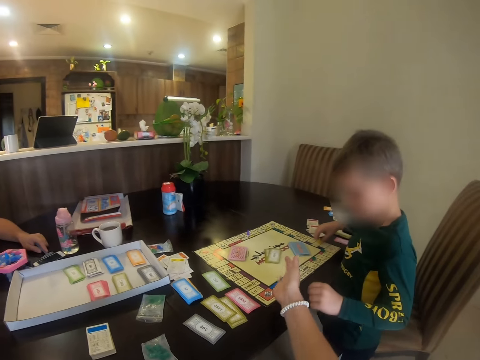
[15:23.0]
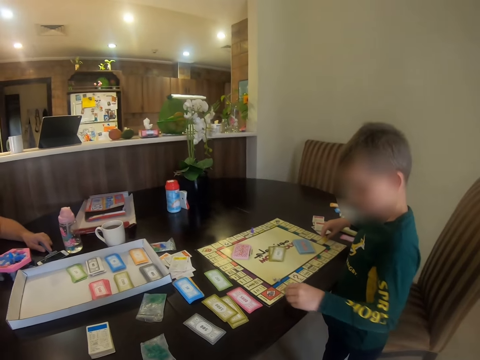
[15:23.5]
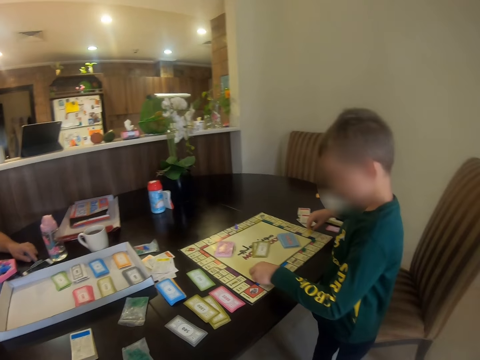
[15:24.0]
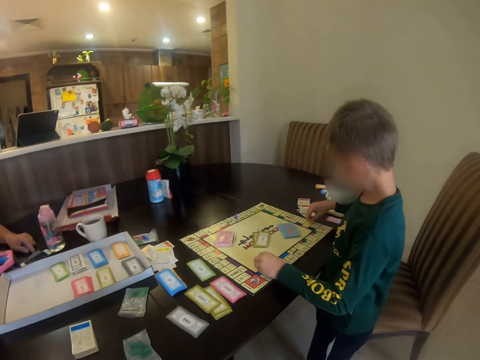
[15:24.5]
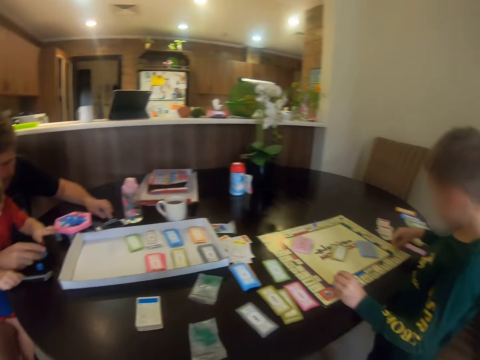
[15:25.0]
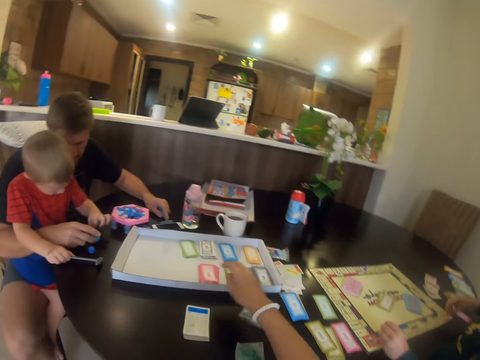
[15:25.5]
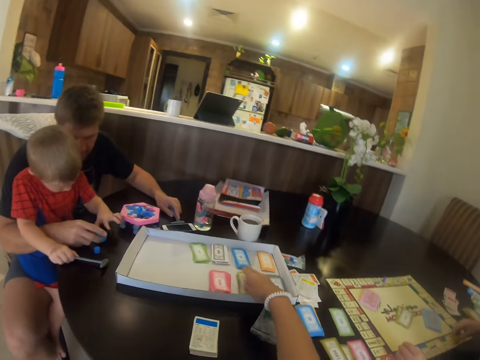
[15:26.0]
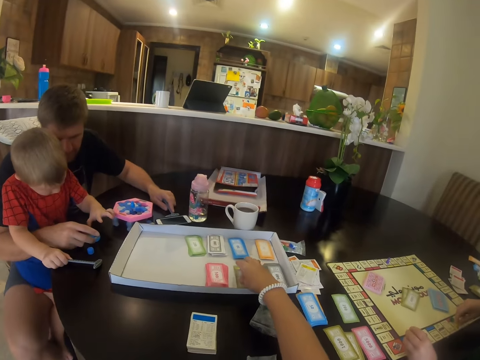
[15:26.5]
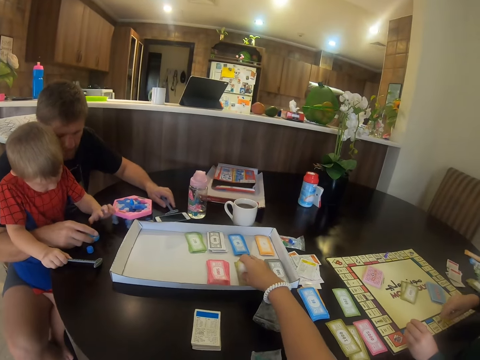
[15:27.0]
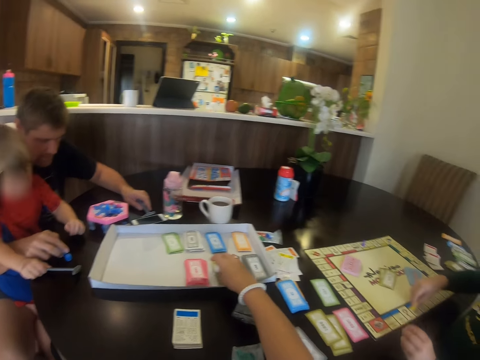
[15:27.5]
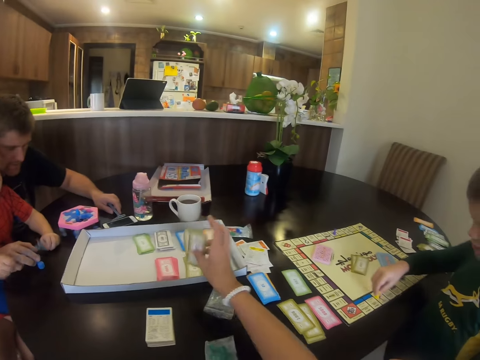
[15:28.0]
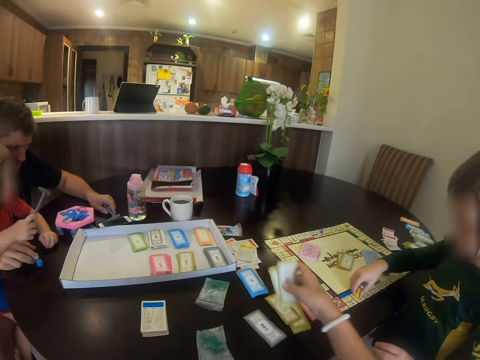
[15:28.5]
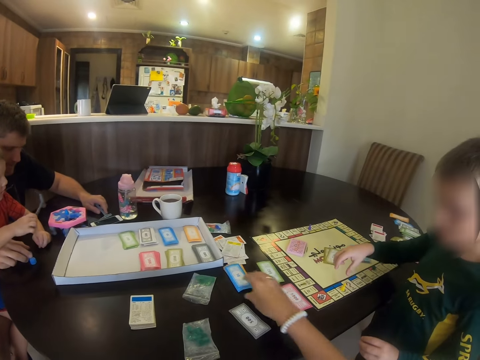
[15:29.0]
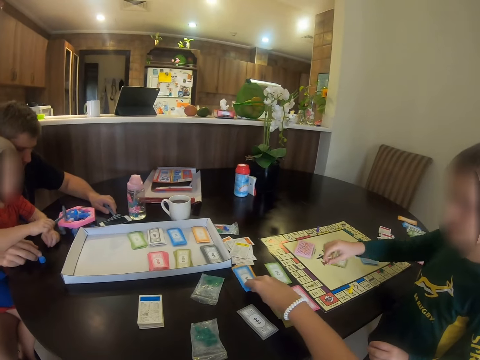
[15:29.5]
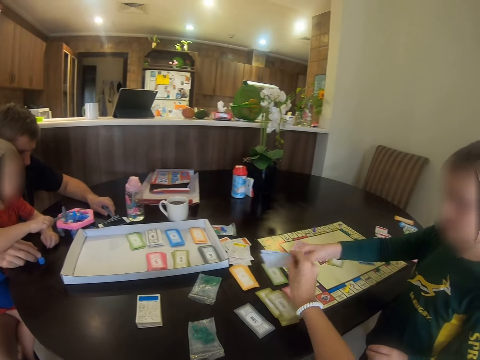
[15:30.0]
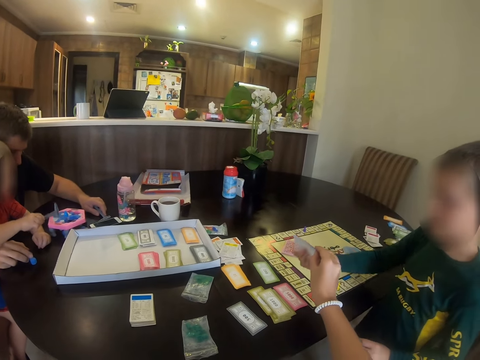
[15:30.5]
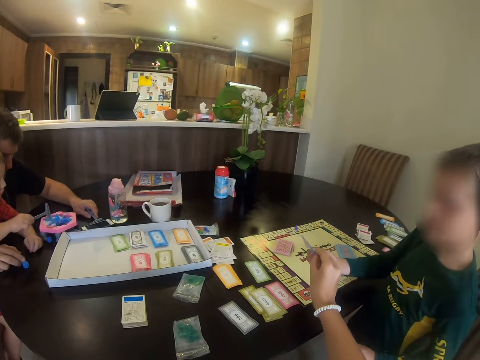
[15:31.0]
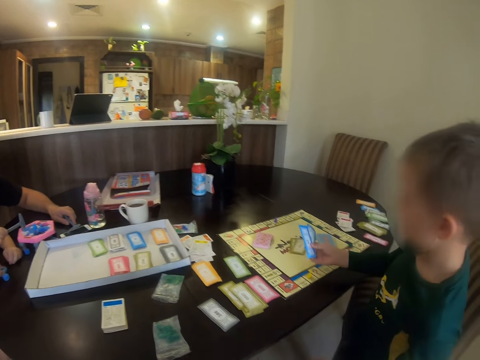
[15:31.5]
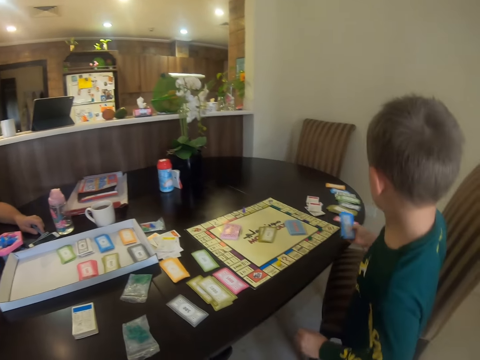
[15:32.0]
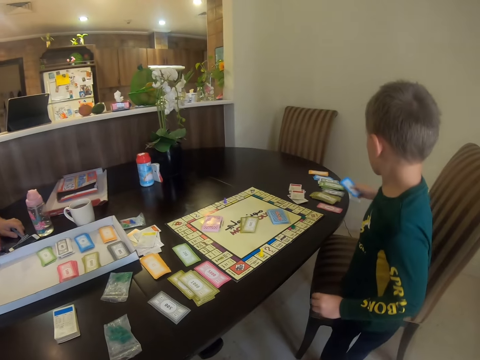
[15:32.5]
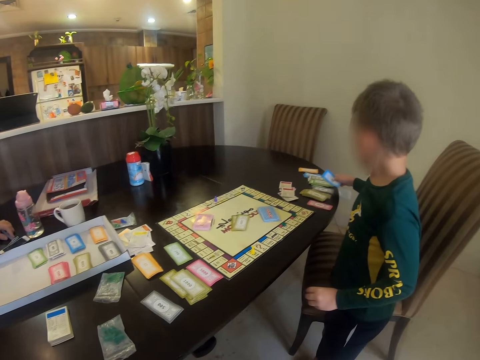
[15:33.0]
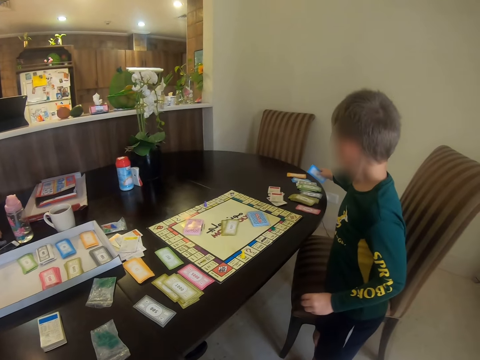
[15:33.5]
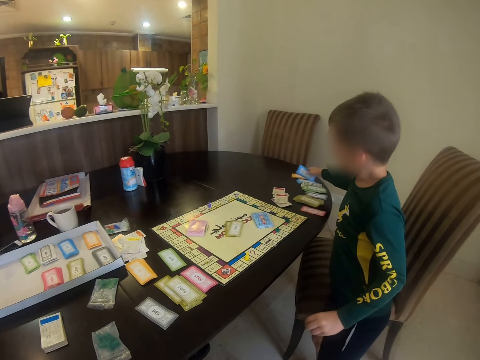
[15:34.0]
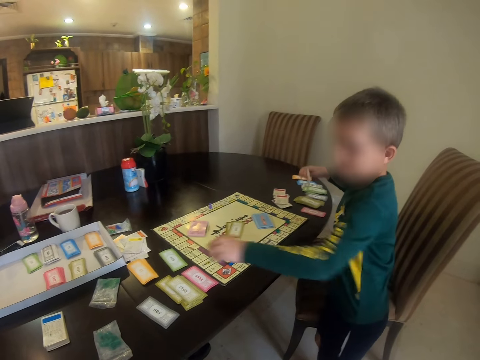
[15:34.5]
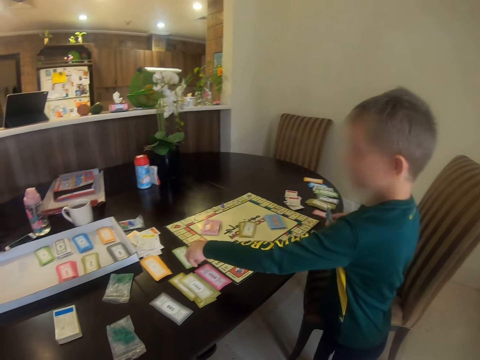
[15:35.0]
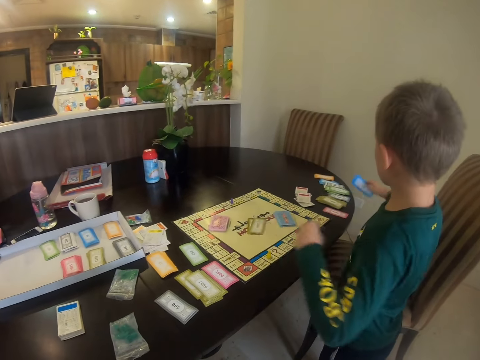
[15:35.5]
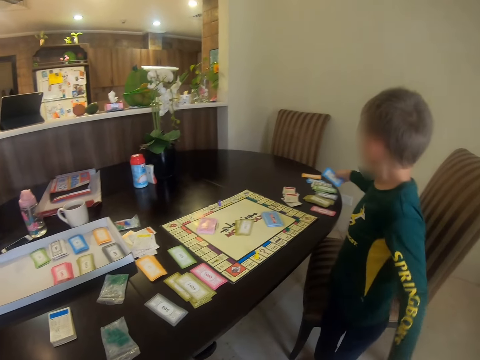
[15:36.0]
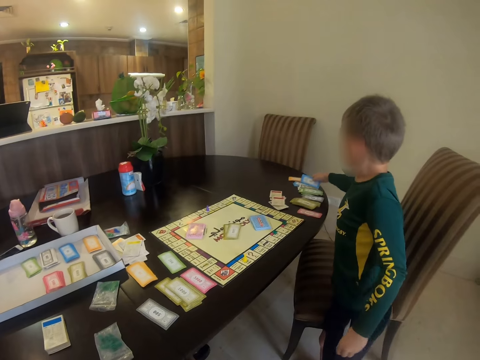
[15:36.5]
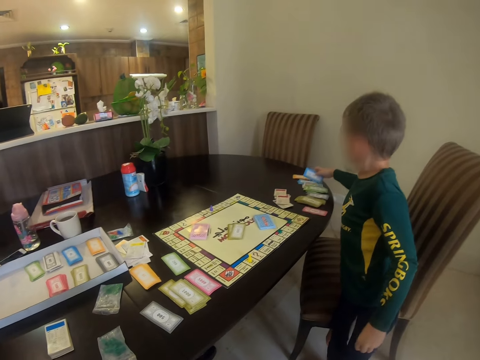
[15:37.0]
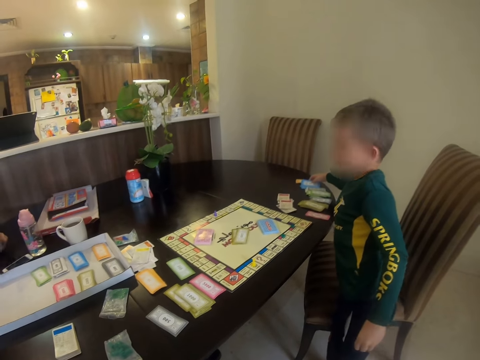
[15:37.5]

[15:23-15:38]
A child hands the meeple to the camera wearer. The camera wearer places the meeple in the board. They throw something. They pick a card from the table and put the card on the table. The child takes the card from the camera wearer. The camera wearer hands the card to the child. The child puts the card on the table. The camera wearer places the card in the table.

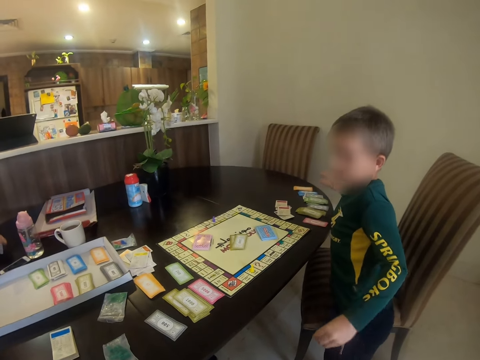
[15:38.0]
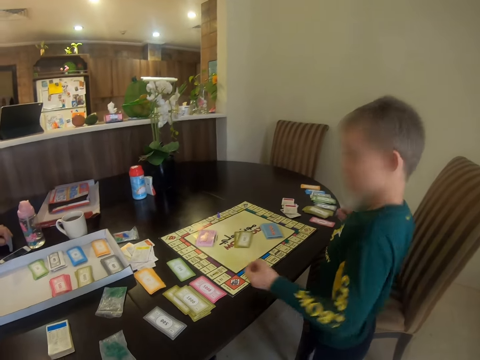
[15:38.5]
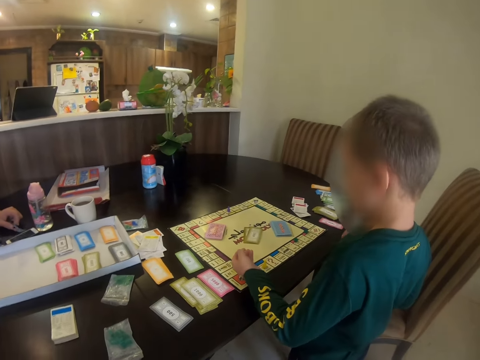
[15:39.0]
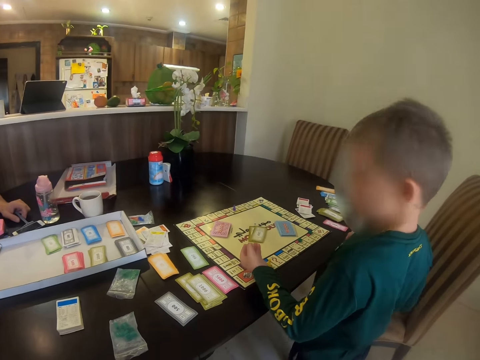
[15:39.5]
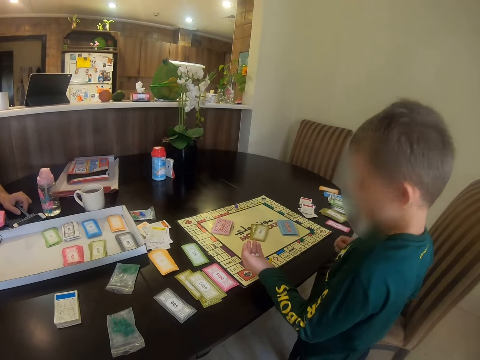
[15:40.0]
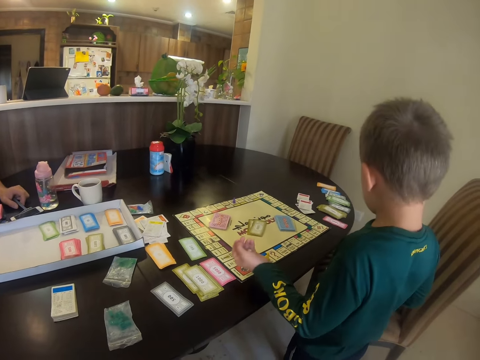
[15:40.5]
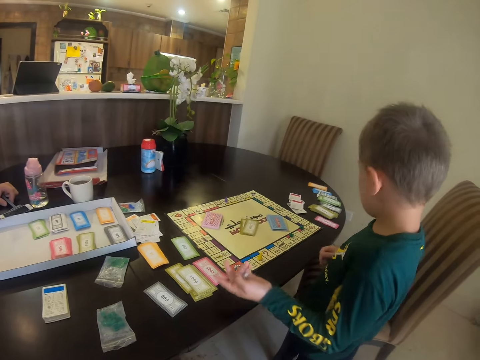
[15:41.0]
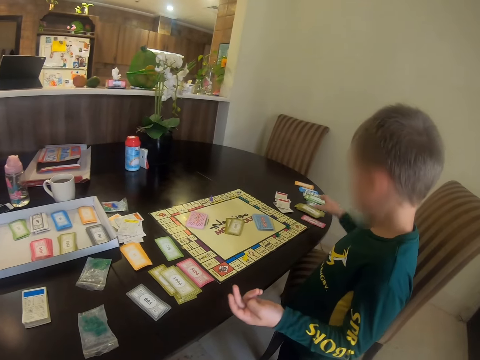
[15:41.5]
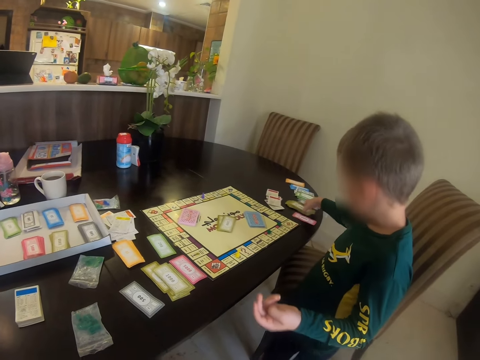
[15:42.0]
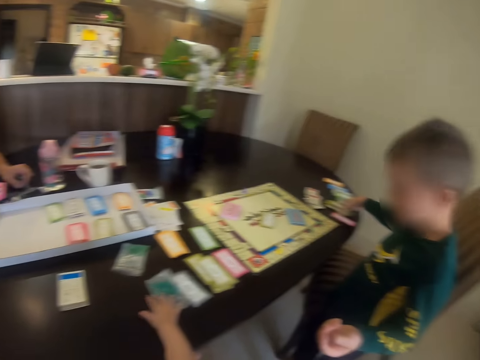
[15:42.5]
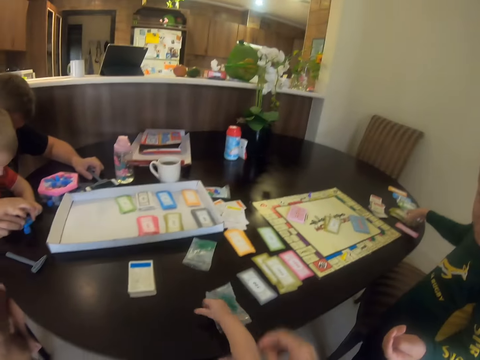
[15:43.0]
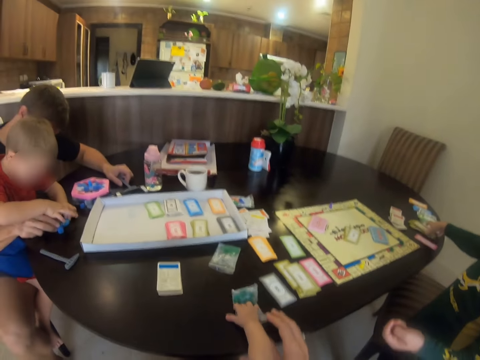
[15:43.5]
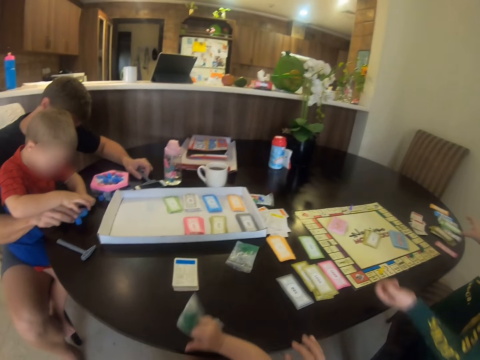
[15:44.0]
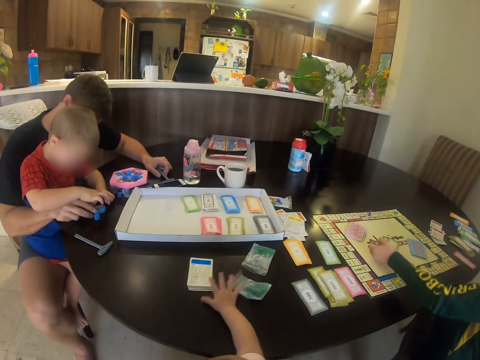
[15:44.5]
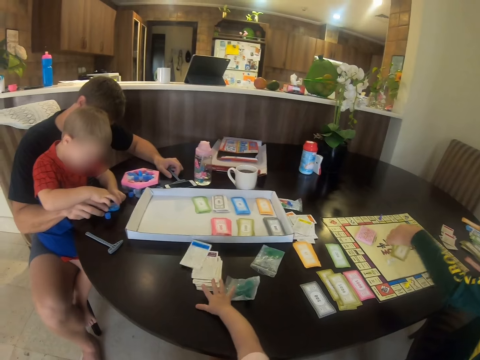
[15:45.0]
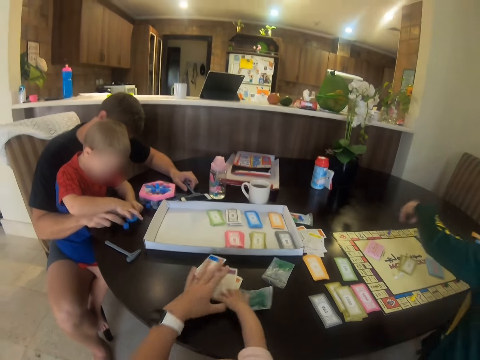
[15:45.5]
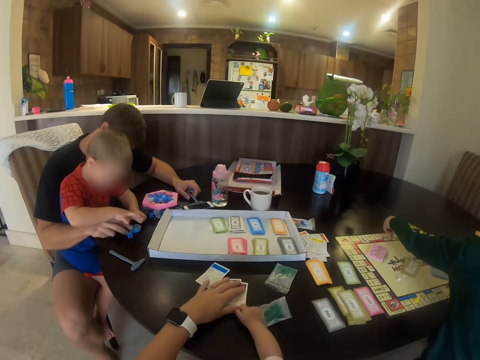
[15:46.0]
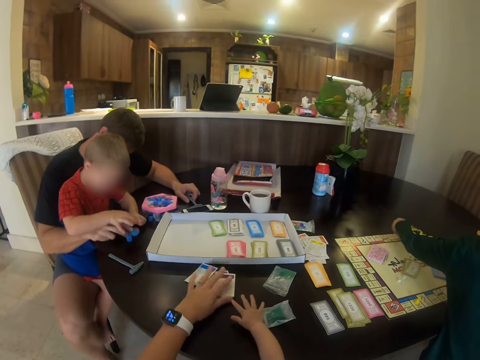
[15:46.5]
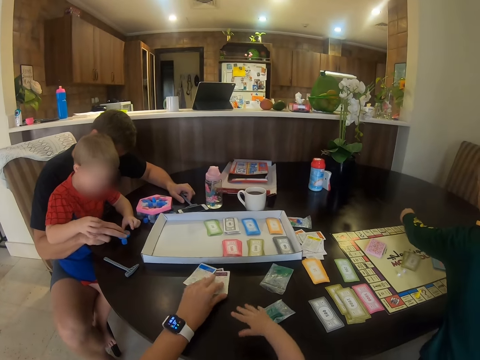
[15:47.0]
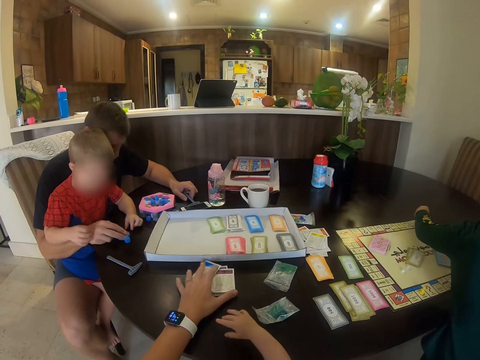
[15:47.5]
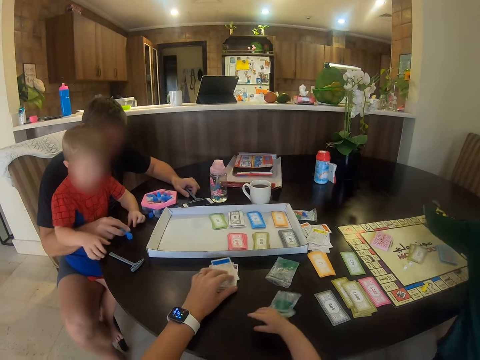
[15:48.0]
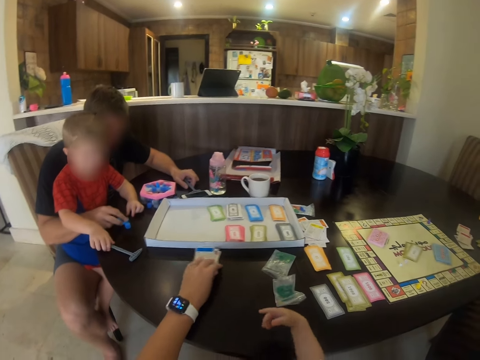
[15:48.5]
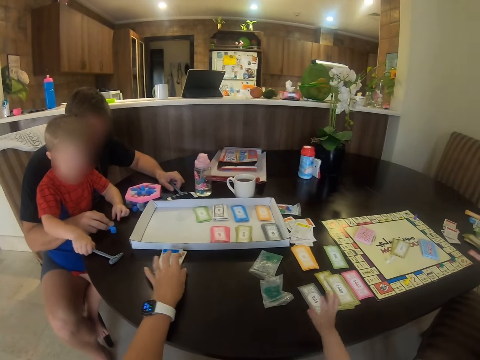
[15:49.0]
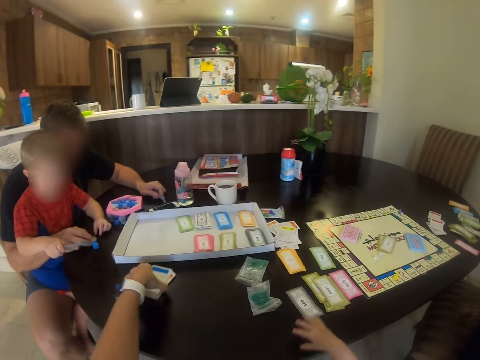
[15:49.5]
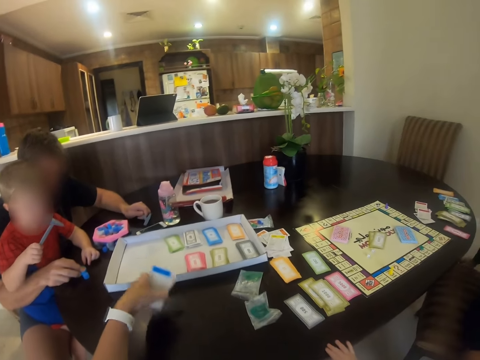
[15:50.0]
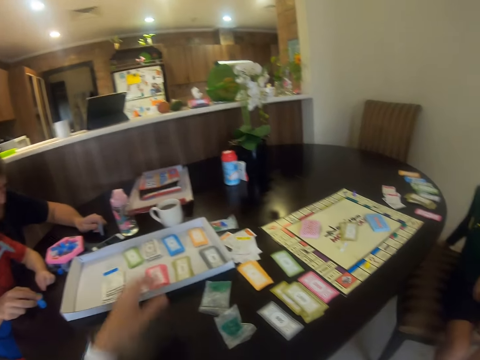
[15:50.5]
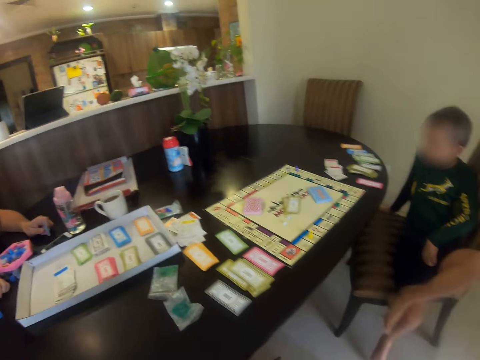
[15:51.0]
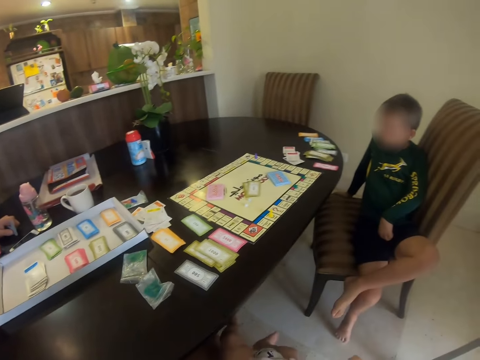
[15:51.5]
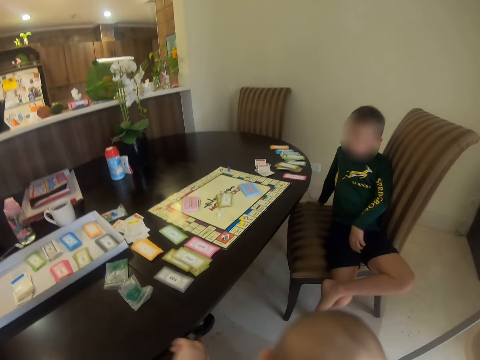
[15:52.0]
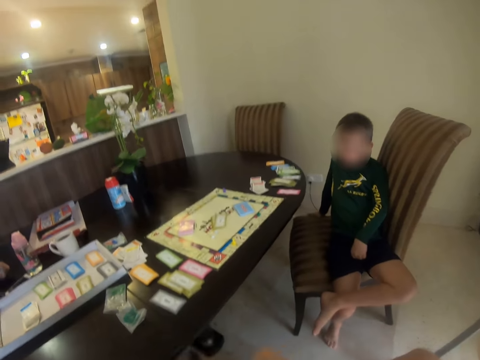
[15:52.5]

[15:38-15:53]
A child plays with something in his left hand. The child picks a card. The camera wearer picks a nylon. They pick the cards. A man plays with another child. The camera wearer moves the nylon. The other child holds the nylon. The camera wearer moves the cards in the table. They pick the cards. They place the cards in the box. They put the card on the table.
